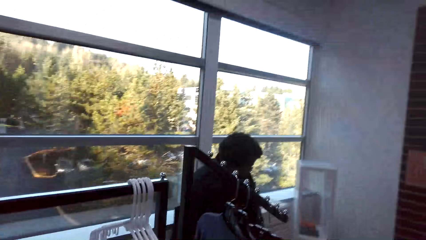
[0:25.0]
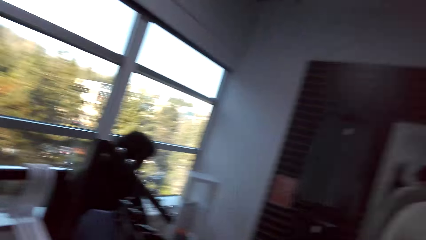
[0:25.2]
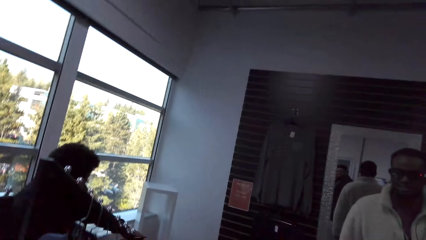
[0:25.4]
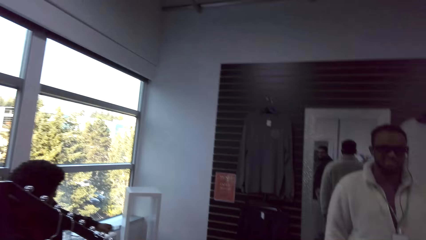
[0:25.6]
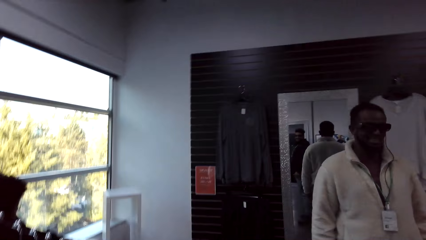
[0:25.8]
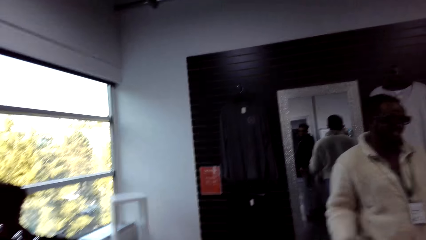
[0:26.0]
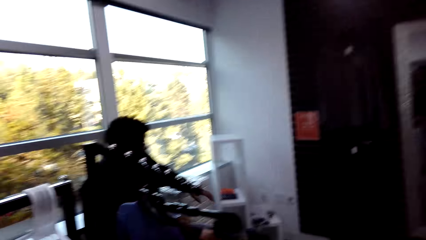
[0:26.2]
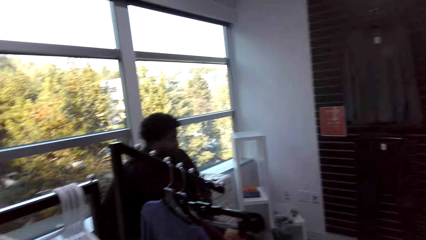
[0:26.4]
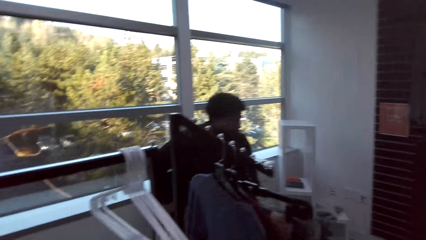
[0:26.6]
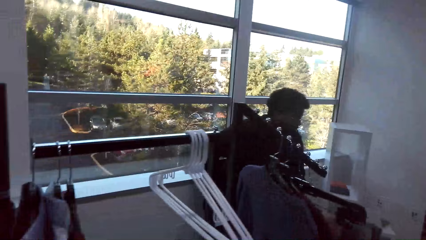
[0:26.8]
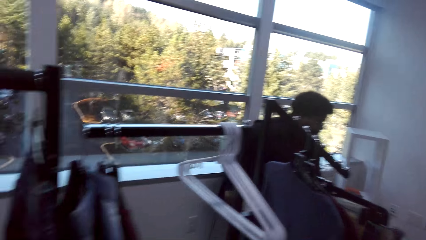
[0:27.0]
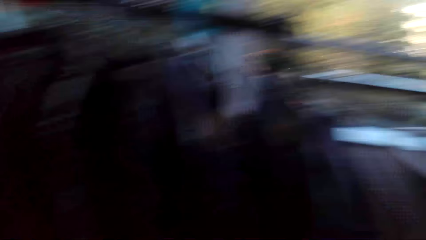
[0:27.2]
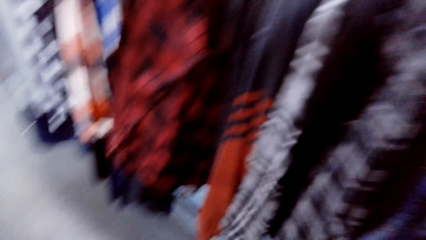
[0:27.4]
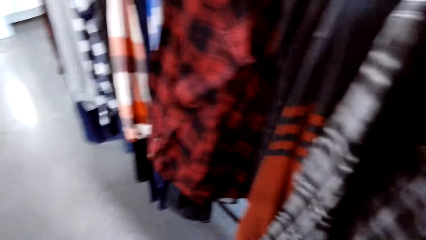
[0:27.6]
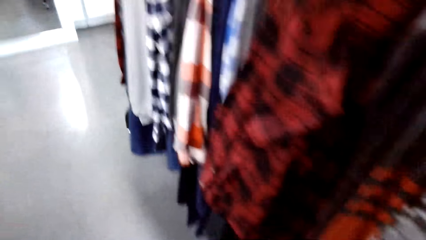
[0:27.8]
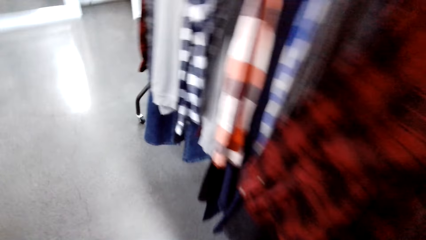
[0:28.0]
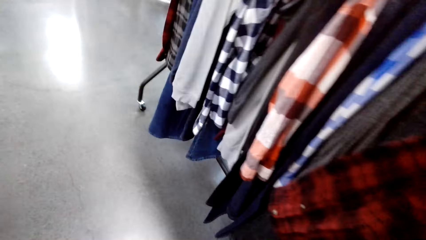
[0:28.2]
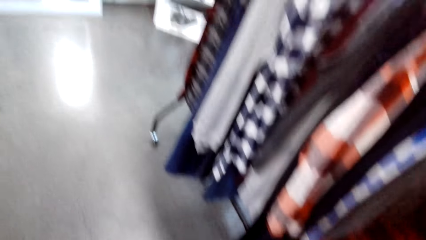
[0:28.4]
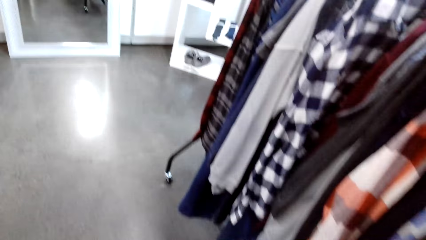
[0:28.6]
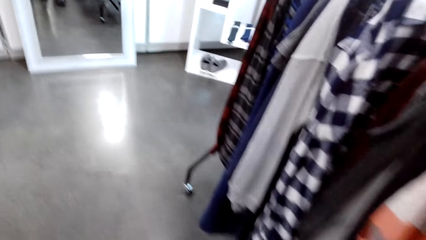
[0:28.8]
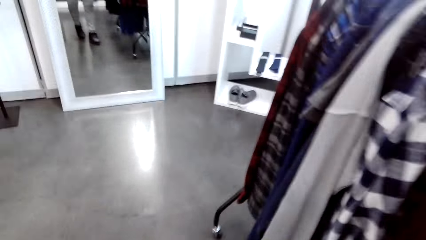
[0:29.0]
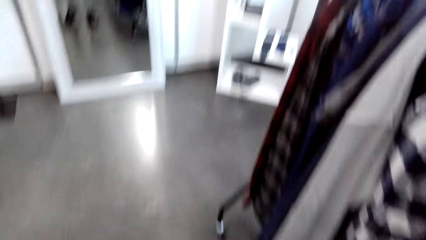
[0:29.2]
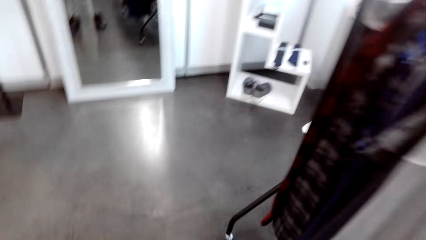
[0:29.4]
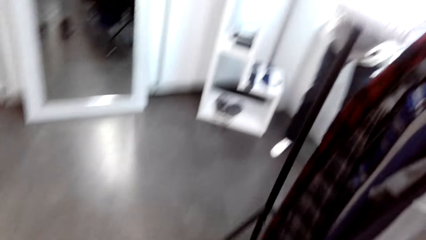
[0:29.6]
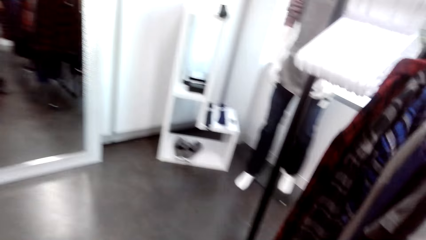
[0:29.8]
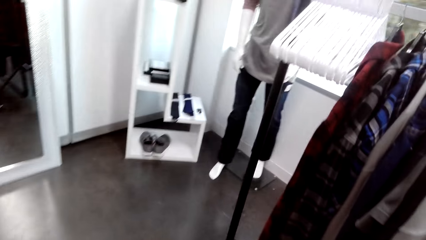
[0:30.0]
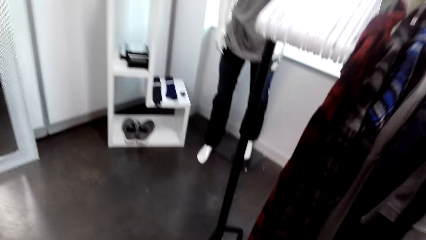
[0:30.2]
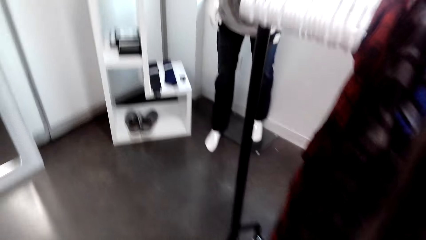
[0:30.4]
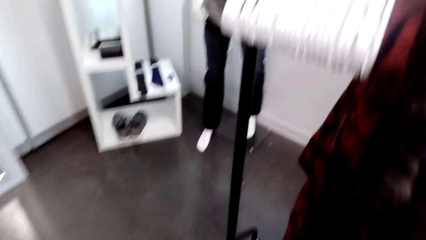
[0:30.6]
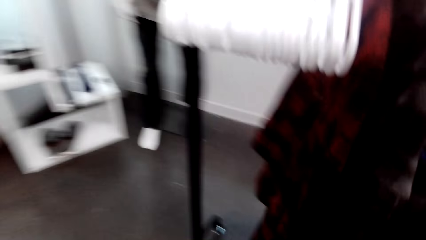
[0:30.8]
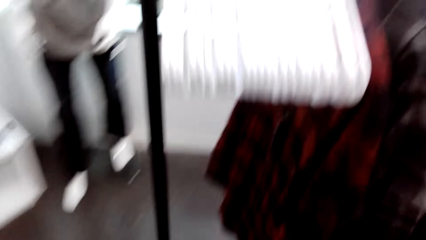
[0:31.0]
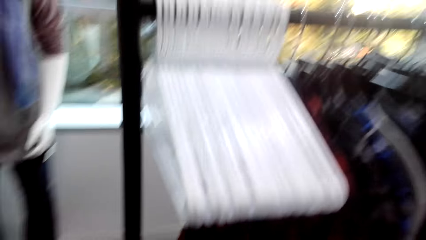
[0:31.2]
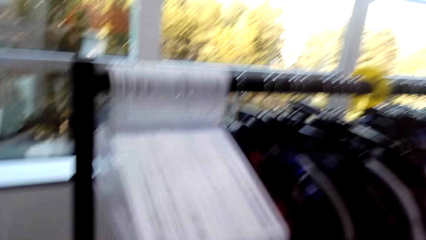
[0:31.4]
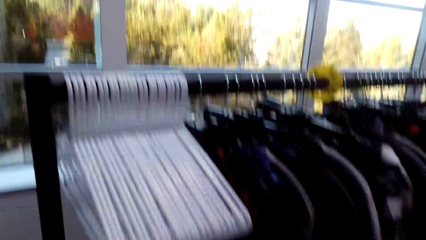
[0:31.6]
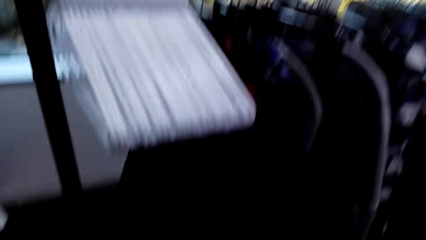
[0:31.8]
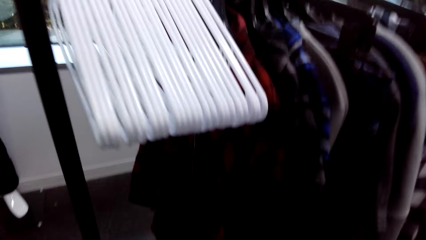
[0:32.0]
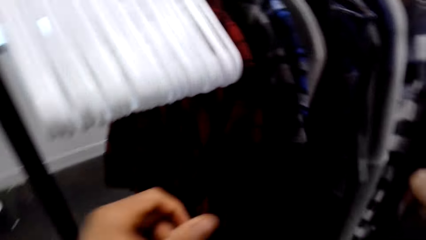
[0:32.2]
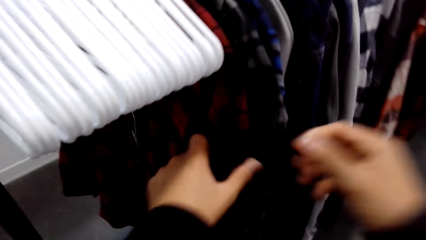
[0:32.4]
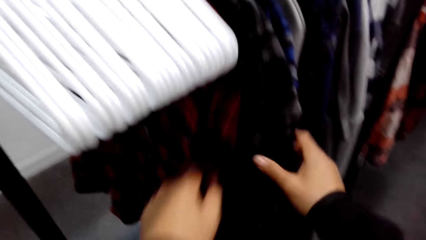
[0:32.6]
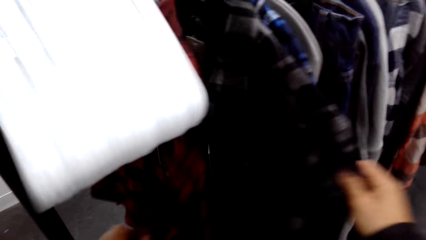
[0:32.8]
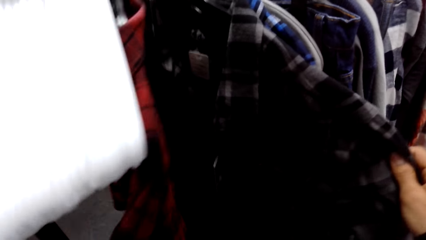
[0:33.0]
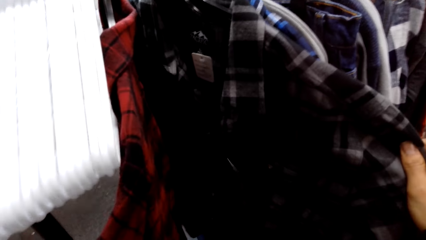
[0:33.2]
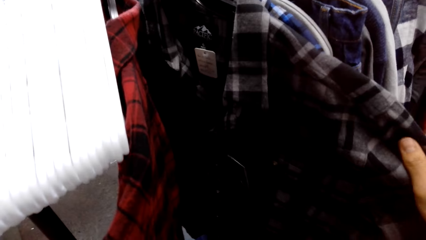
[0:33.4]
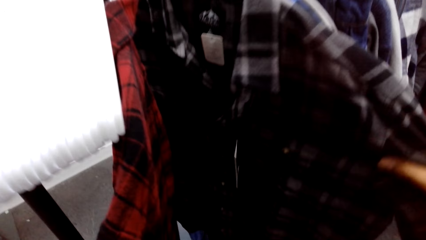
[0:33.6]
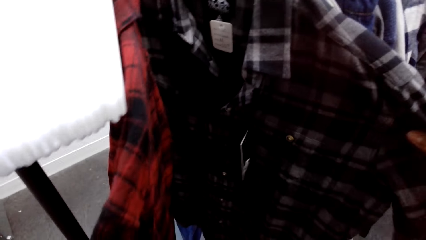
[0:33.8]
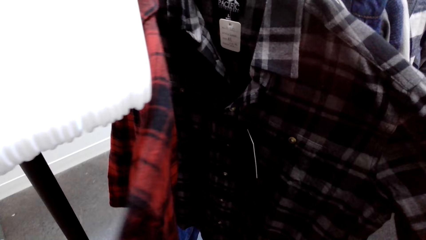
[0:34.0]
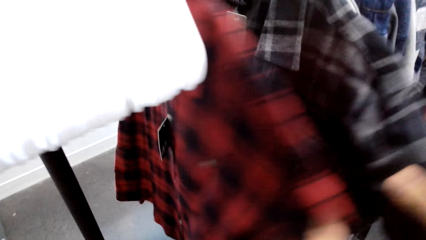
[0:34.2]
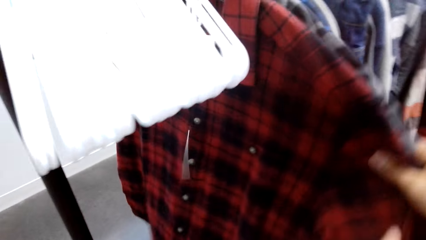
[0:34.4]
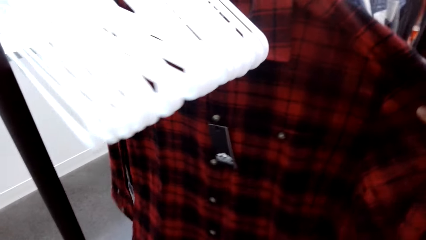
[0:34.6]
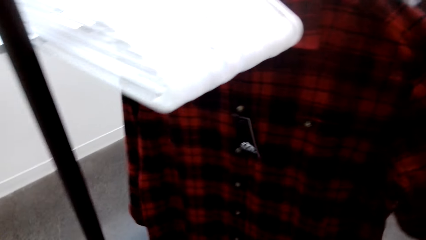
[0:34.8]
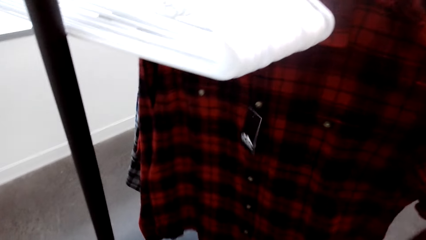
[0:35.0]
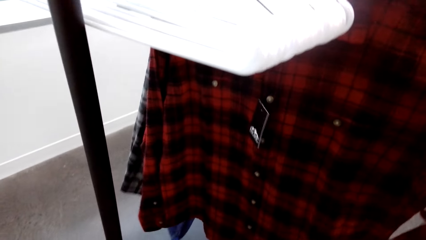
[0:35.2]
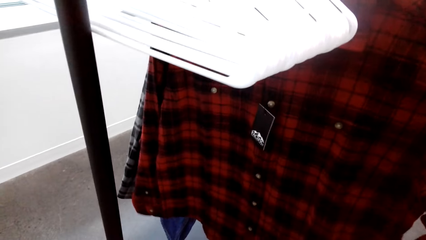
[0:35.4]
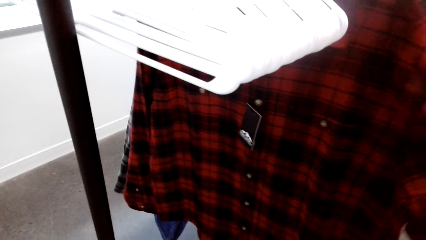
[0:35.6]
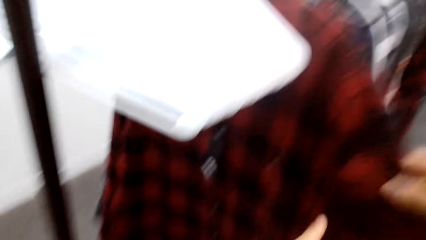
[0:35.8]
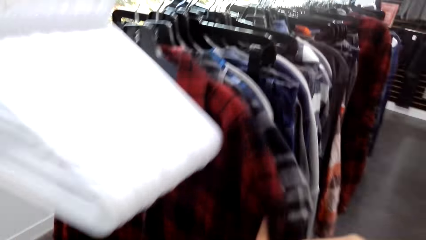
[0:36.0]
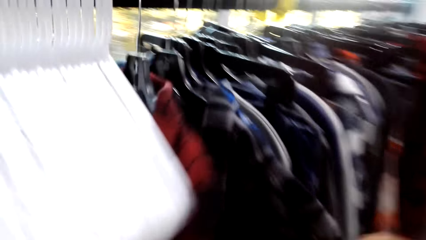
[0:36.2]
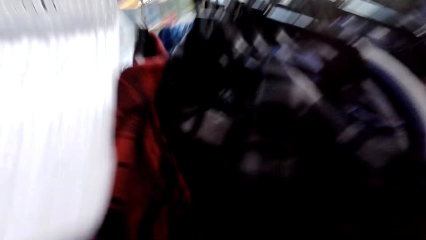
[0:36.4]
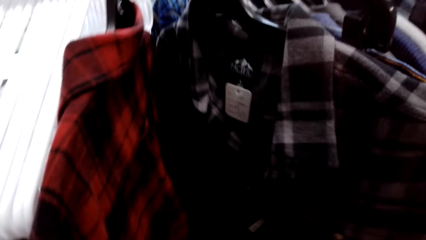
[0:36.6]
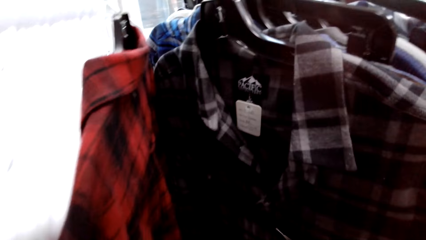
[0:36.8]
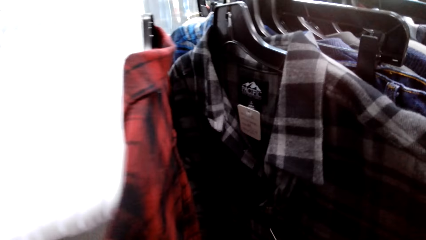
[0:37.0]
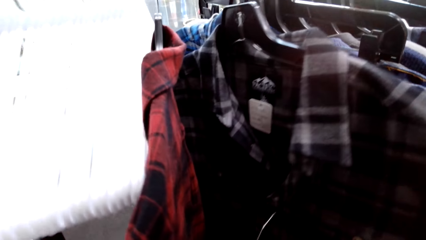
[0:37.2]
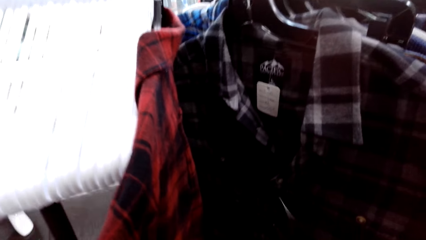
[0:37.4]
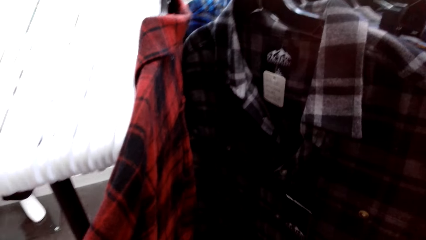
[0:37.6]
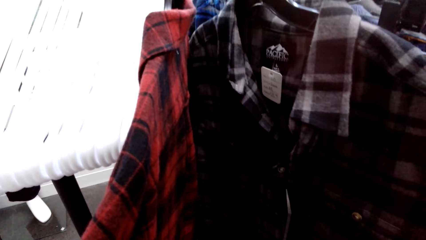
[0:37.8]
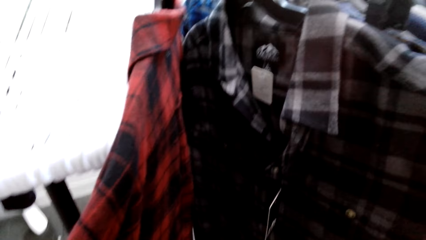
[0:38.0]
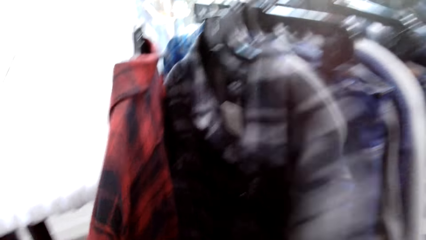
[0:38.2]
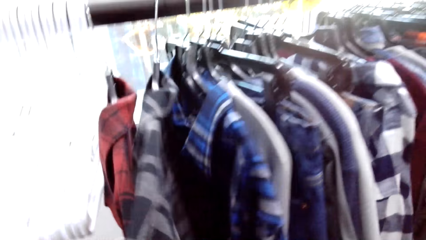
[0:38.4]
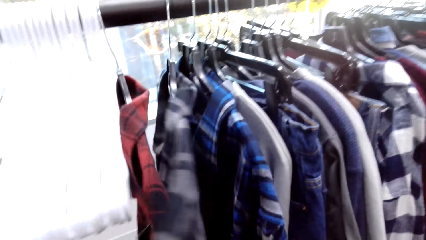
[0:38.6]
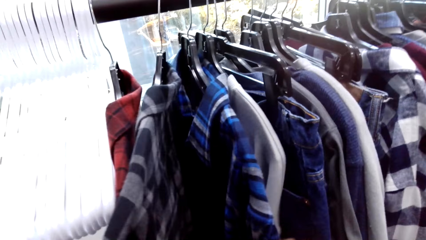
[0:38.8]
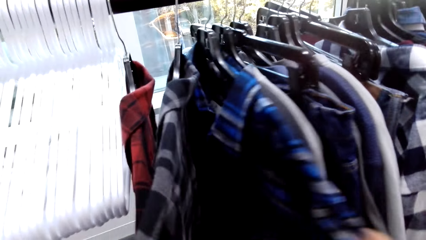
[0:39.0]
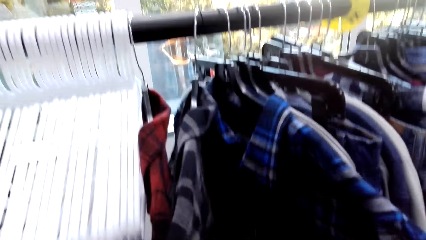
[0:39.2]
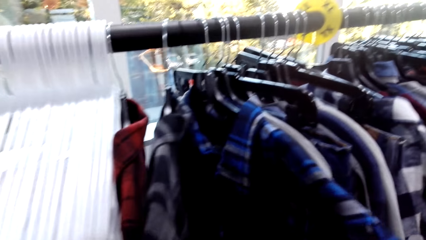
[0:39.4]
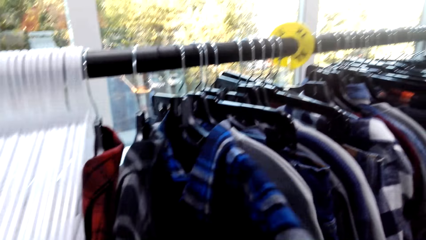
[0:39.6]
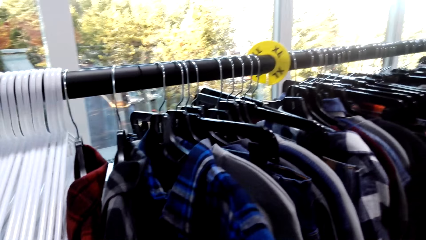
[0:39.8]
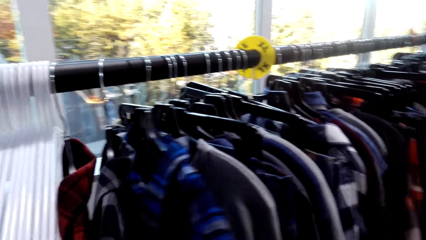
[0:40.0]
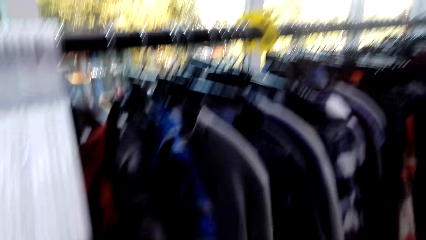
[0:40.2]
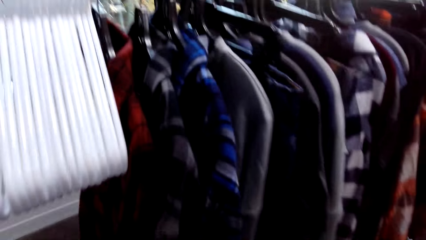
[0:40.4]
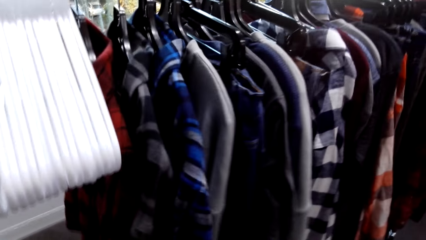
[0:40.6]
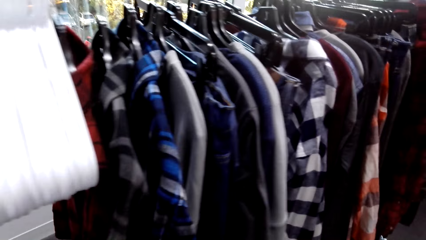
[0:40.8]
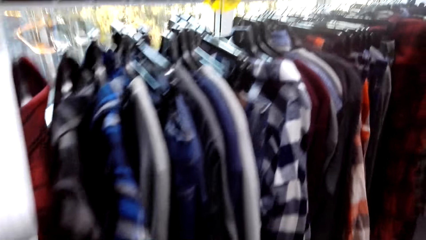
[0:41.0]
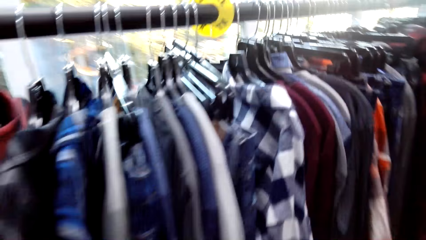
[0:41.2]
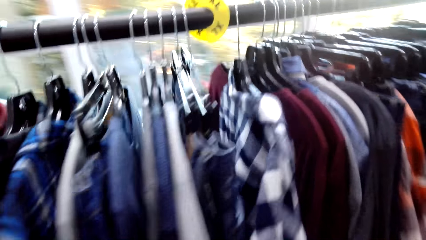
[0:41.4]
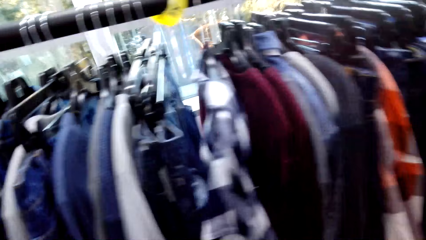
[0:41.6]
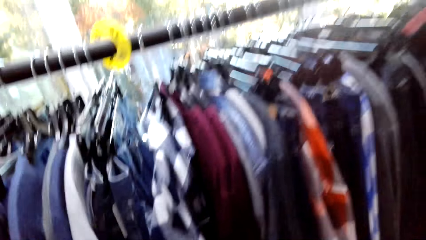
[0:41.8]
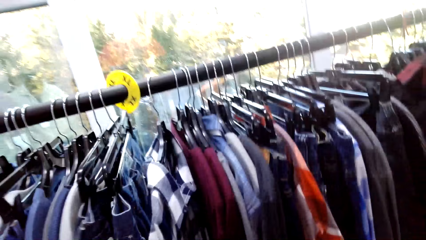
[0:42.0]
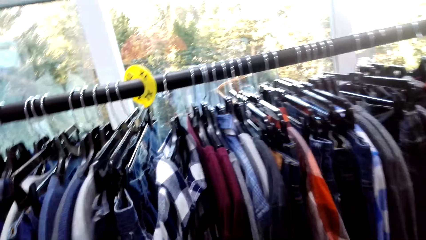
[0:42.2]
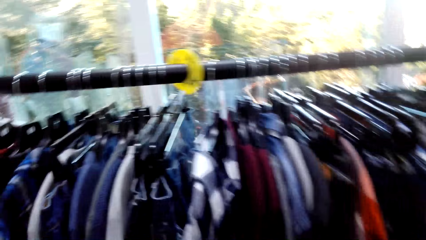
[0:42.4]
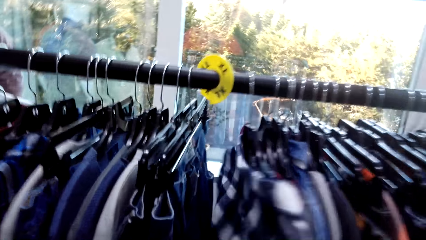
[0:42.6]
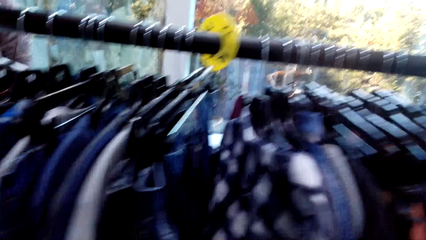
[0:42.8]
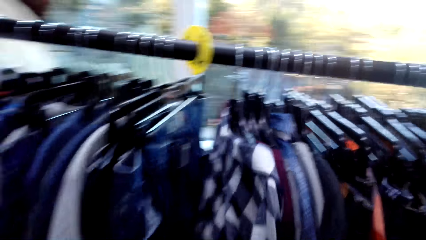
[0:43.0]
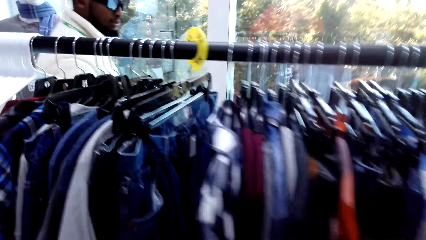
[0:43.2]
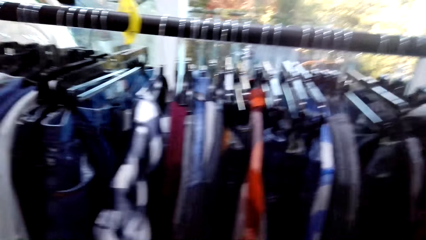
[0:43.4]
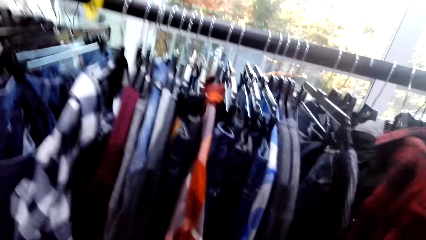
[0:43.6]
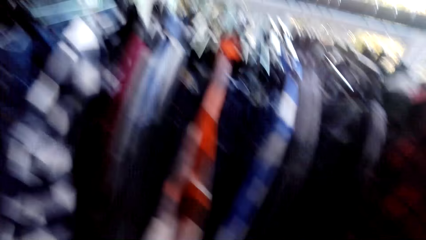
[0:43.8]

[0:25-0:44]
The camera wearer looks around the room. A person walks around. The camera wearer moves around the room. They hold clothes on the cloth rack. They touch the shirts. They move around the room.
